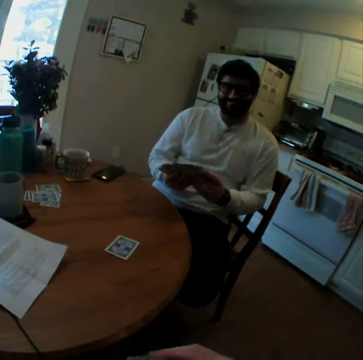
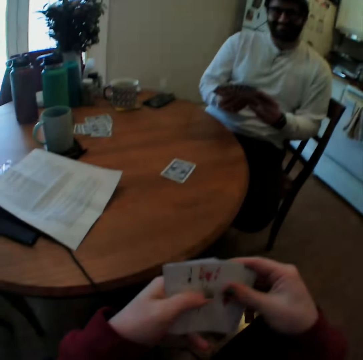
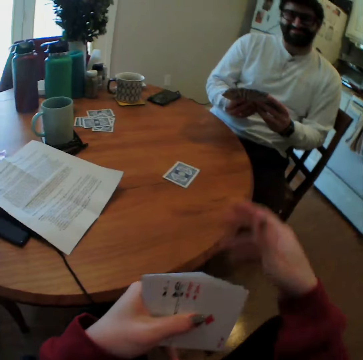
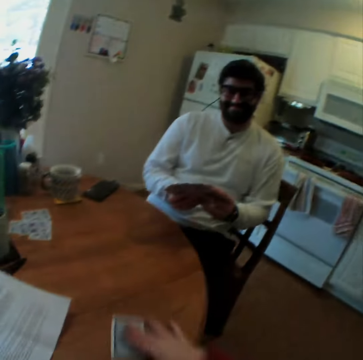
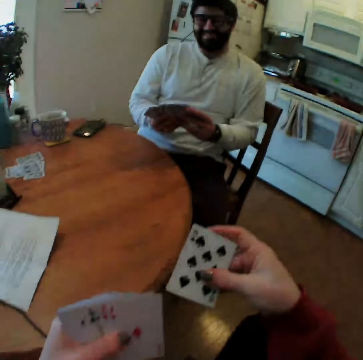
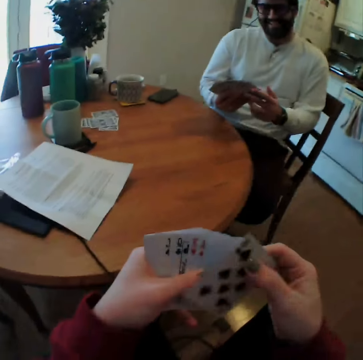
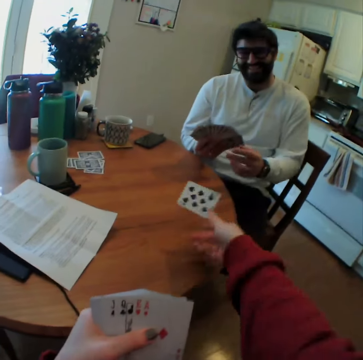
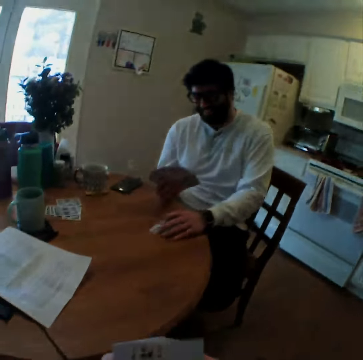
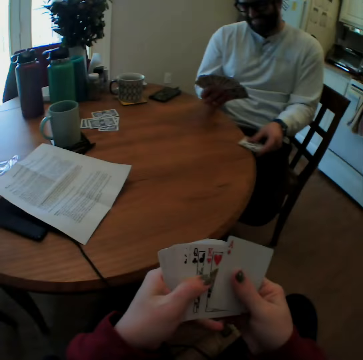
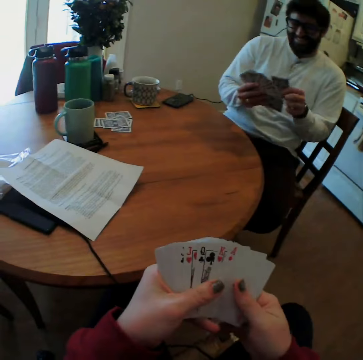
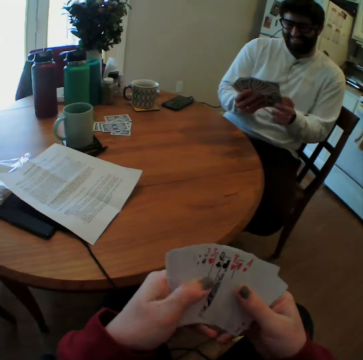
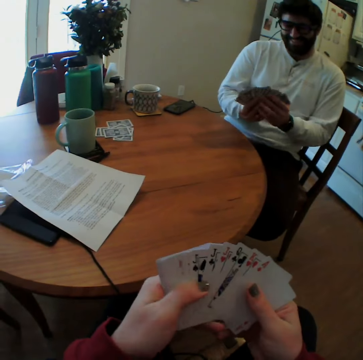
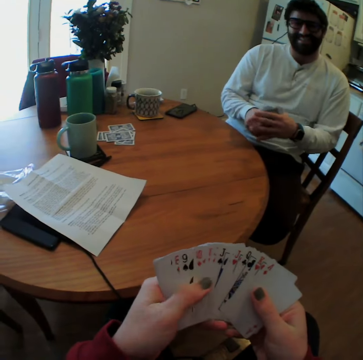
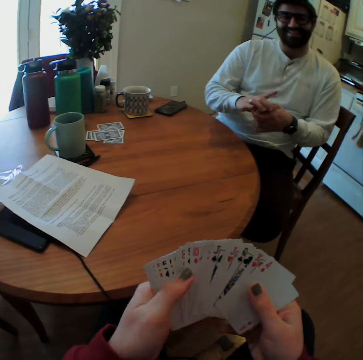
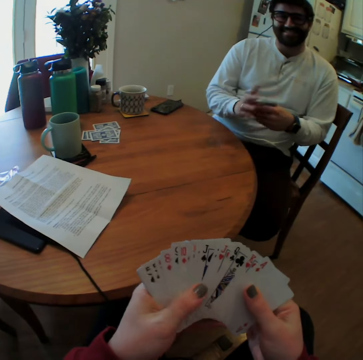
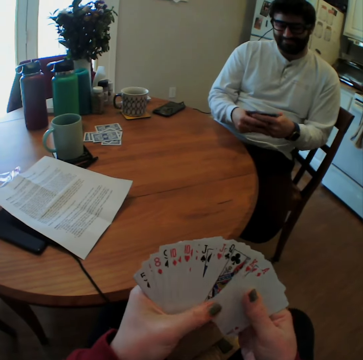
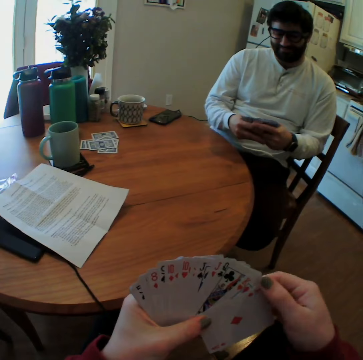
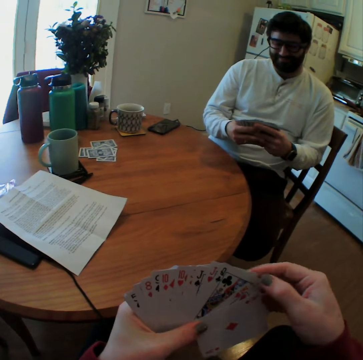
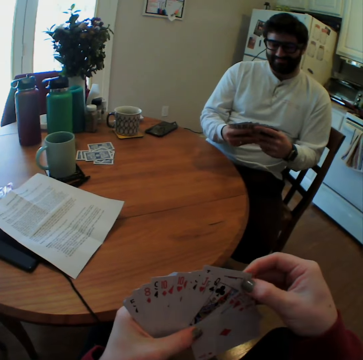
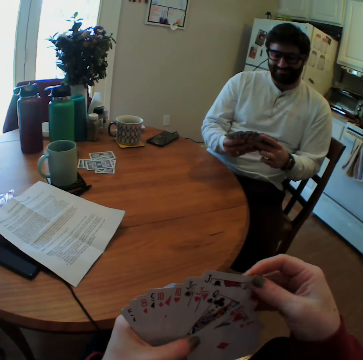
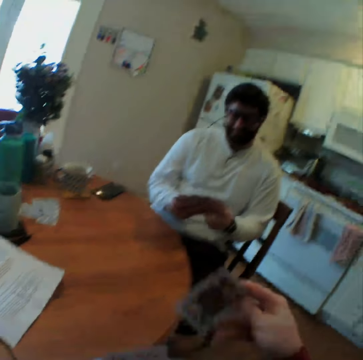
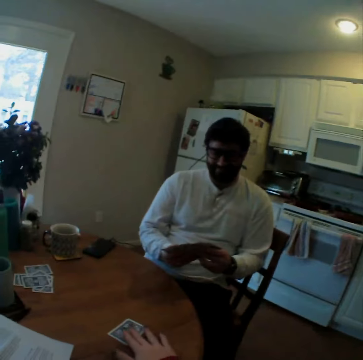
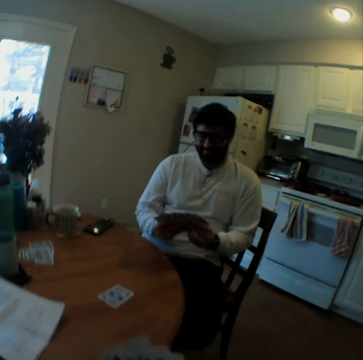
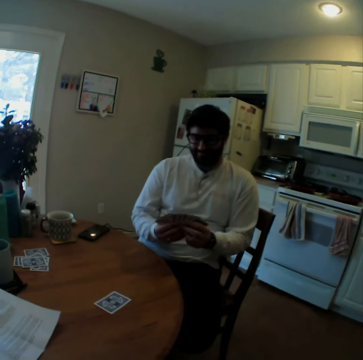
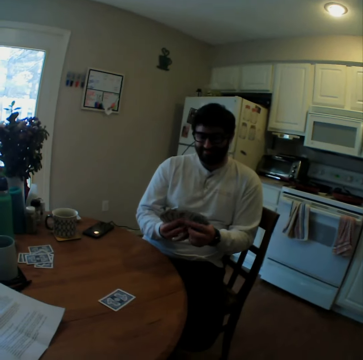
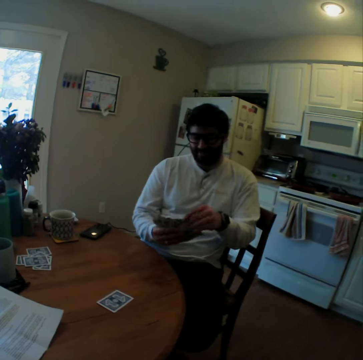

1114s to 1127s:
The camera wearer takes a playing card from the table. They throw the playing card to a man. The man takes the playing card. The camera wearer arranges the playing cards. The man arranges the playing cards. The man smiles. The camera wearer speaks. They pull a card. They play a card game with the man. They put a card on the table.

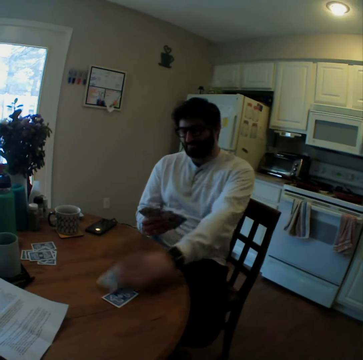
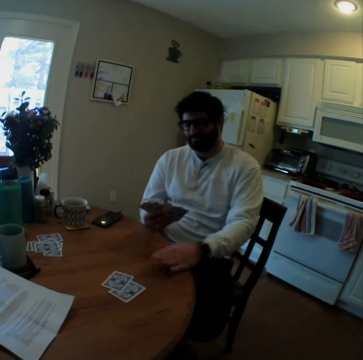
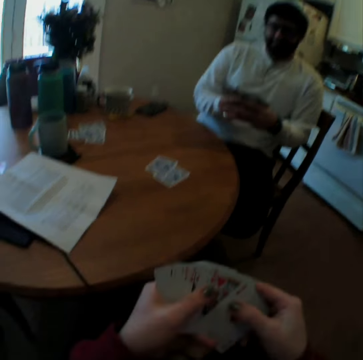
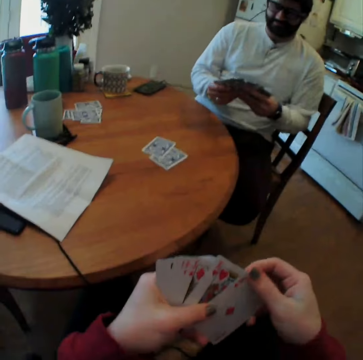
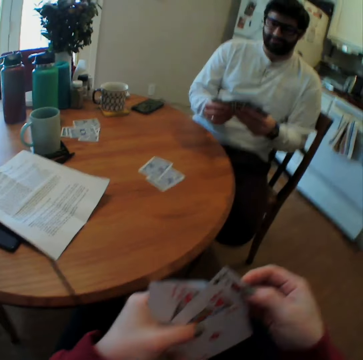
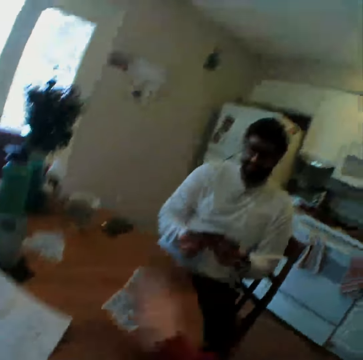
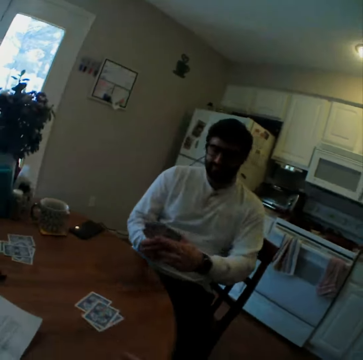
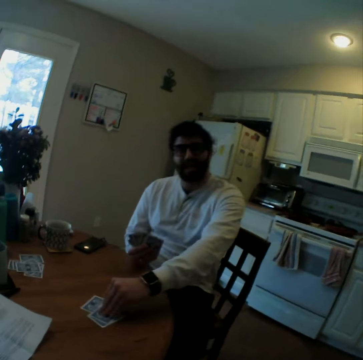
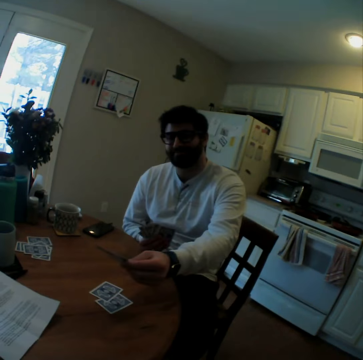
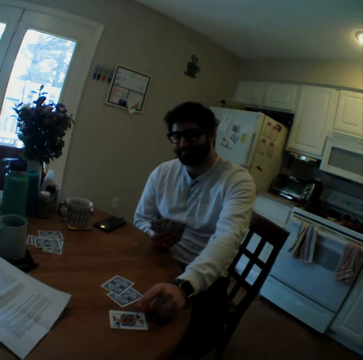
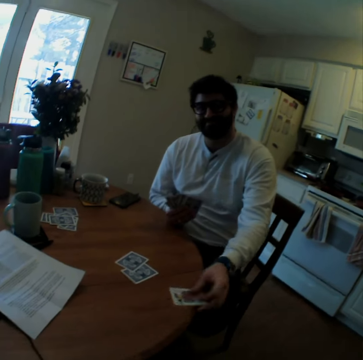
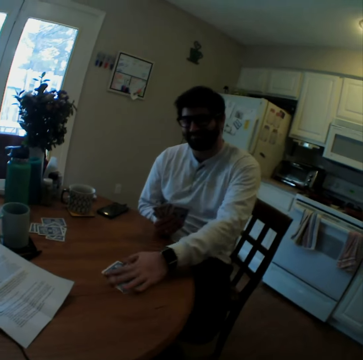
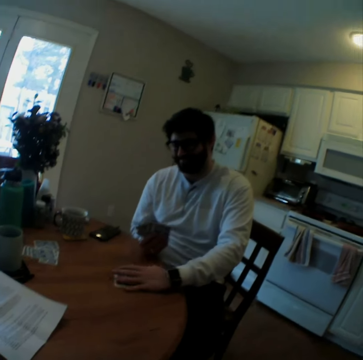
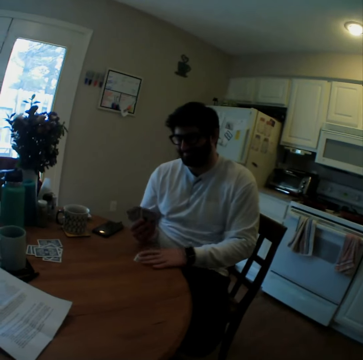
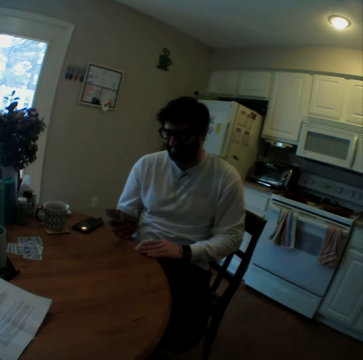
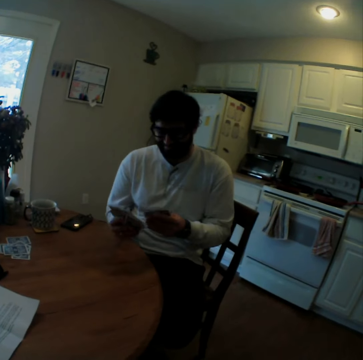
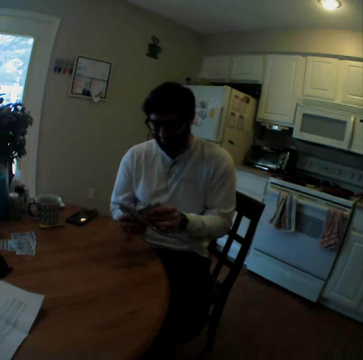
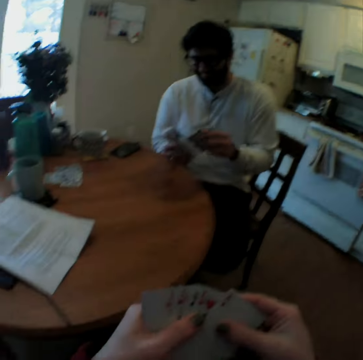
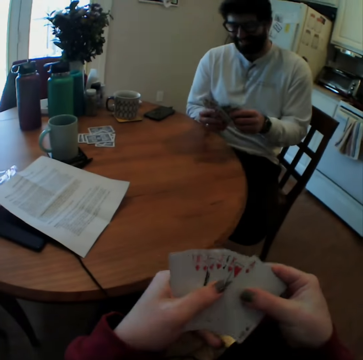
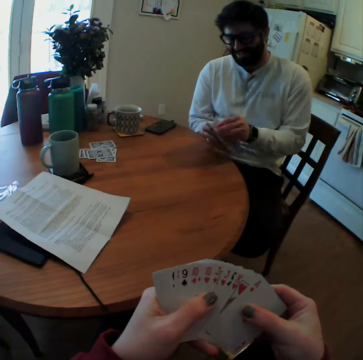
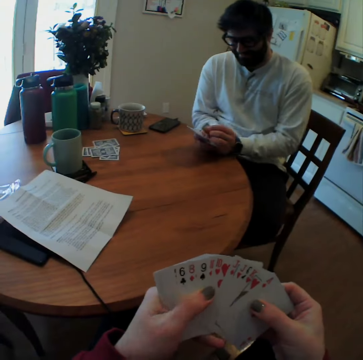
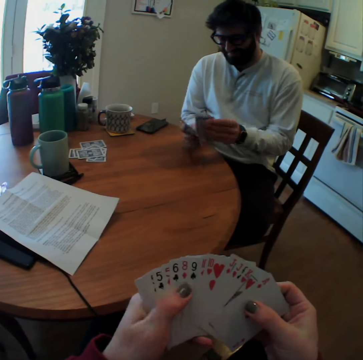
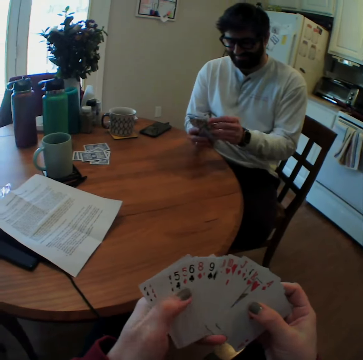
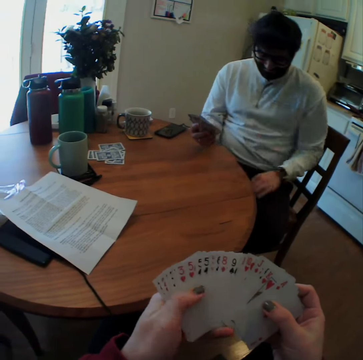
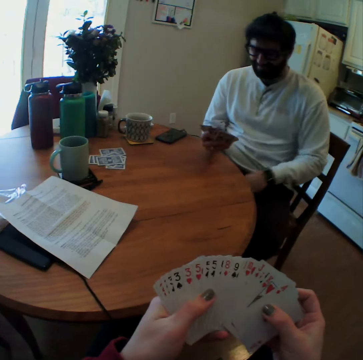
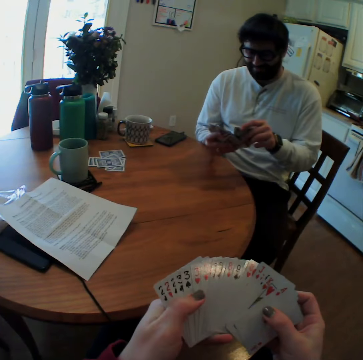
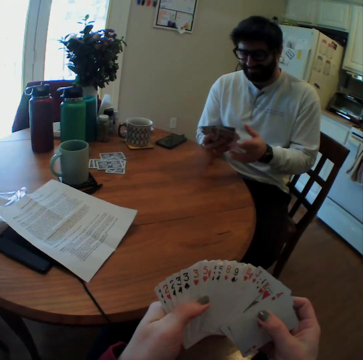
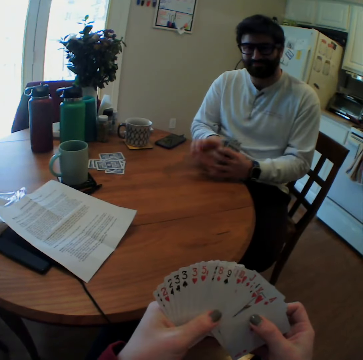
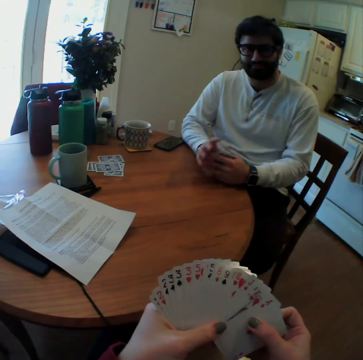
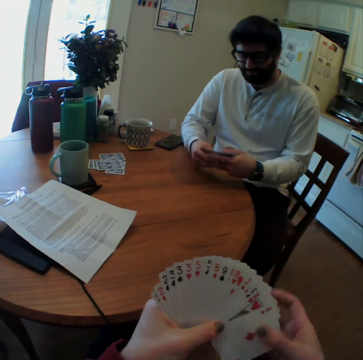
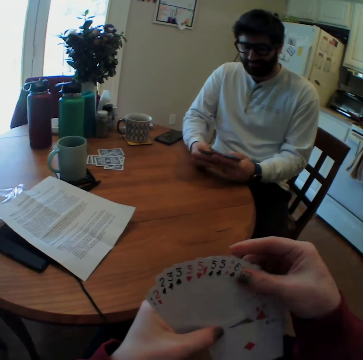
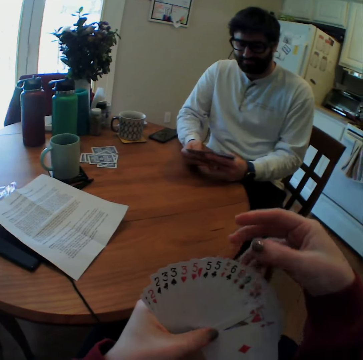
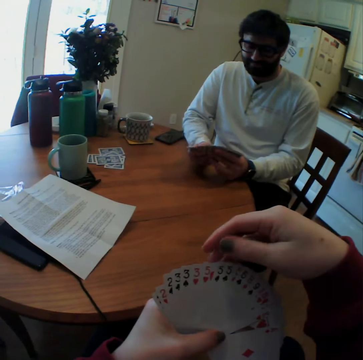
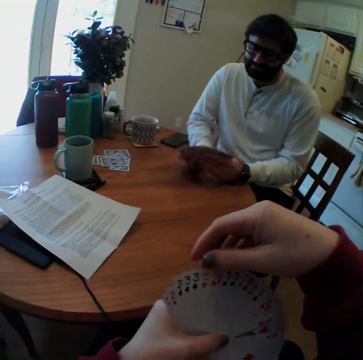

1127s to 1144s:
A man puts a card on a table. The camera wearer speaks. They put a card on the table. The man picks up a card, turns a playing card on the table and puts a card on the table. The camera wearer speaks. The man turns the playing card again. The man pulls cards. The camera wearer laughs. The man takes the playing cards and arranges the playing cards. The camera wearer arranges the playing cards. The man mixes the cards. The man takes playing cards on his lap and arranges the playing cards. The camera wearer looks at the cards.

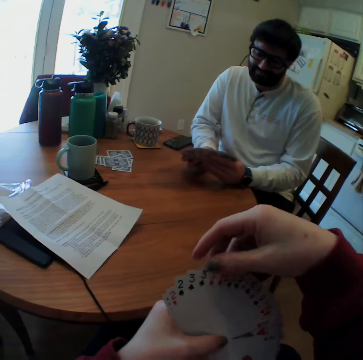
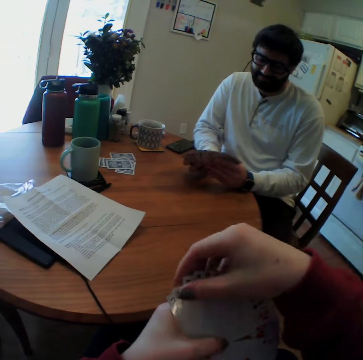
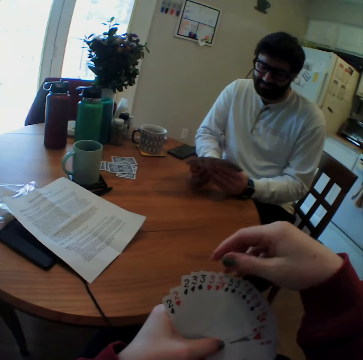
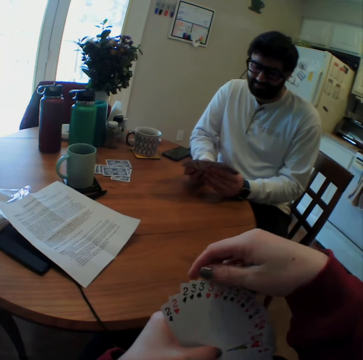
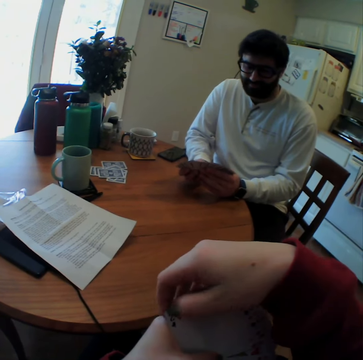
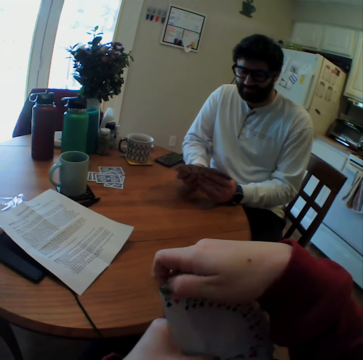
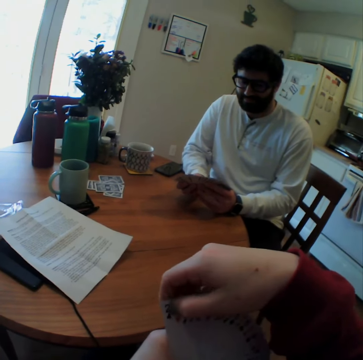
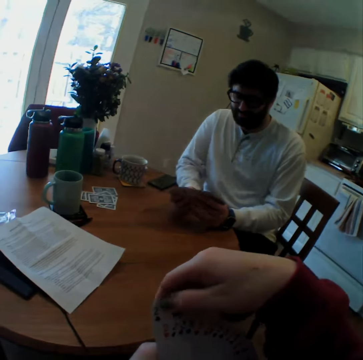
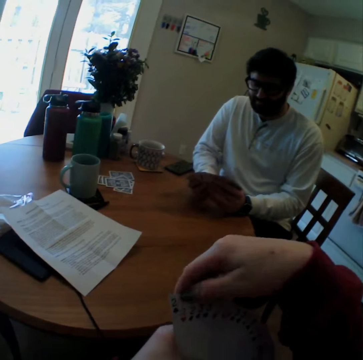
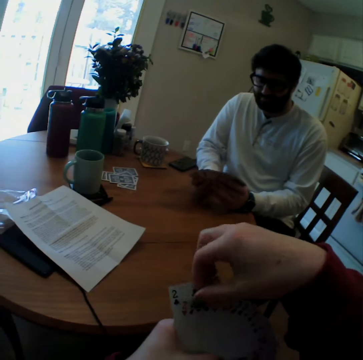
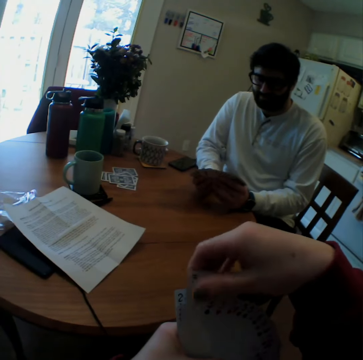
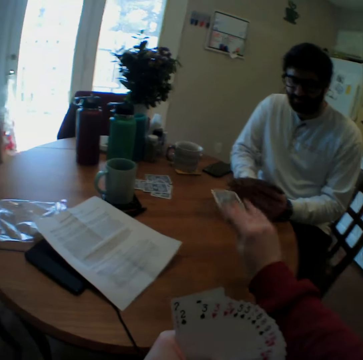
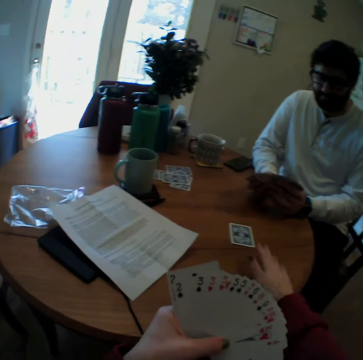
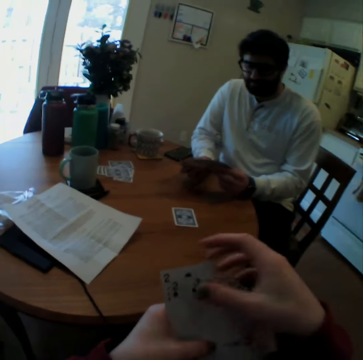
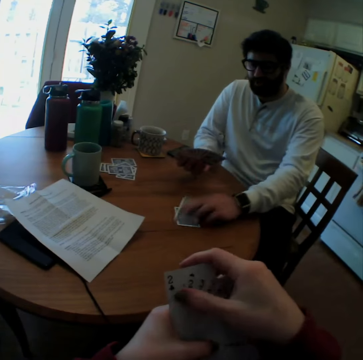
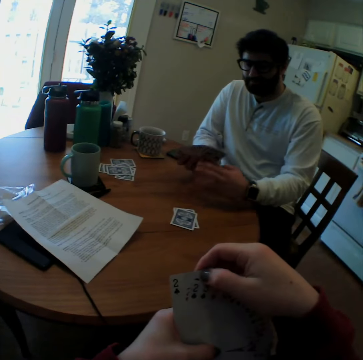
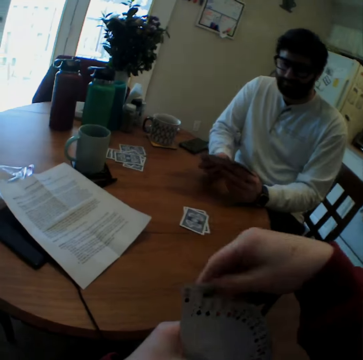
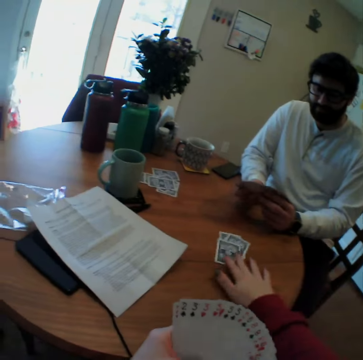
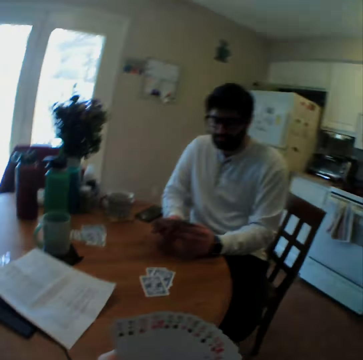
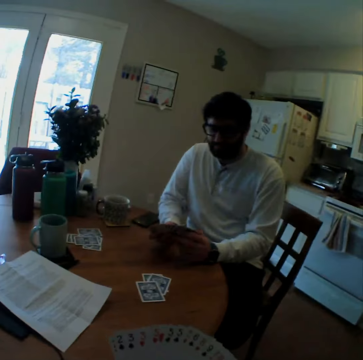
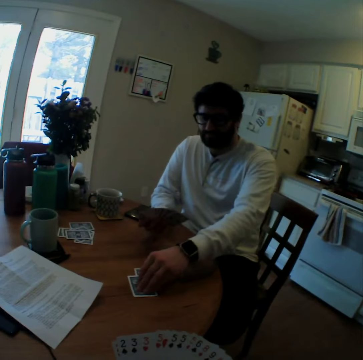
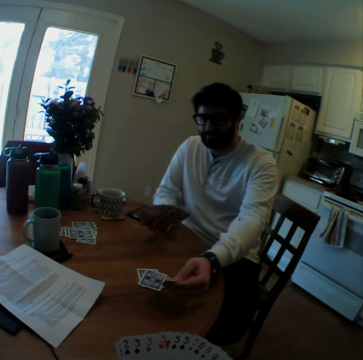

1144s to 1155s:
The camera wearer pulls a card and puts a card on a table. They play card games with a man. The man puts a card on the table. The camera wearer speaks. They put a card on the table. The man turns the playing card on the table.
